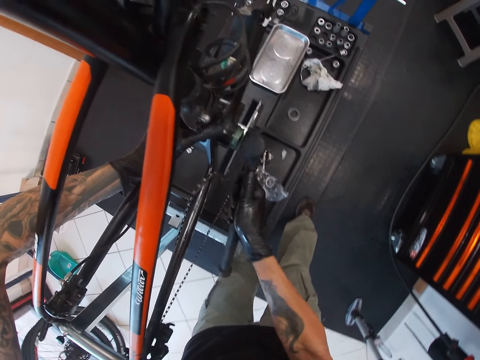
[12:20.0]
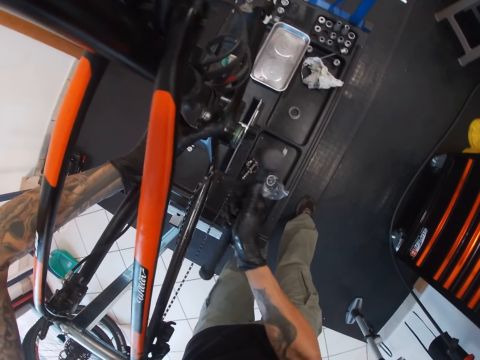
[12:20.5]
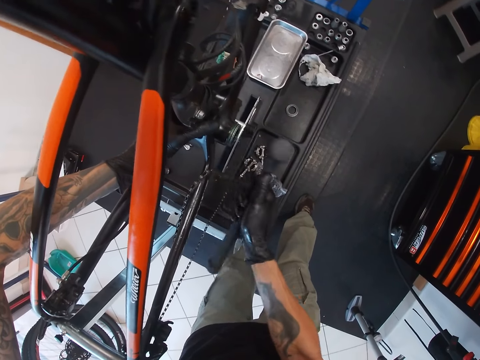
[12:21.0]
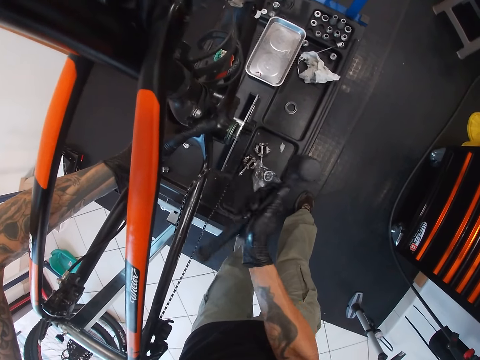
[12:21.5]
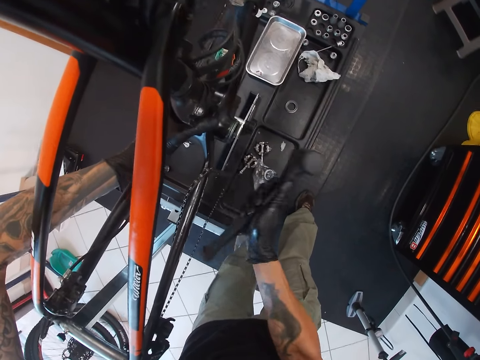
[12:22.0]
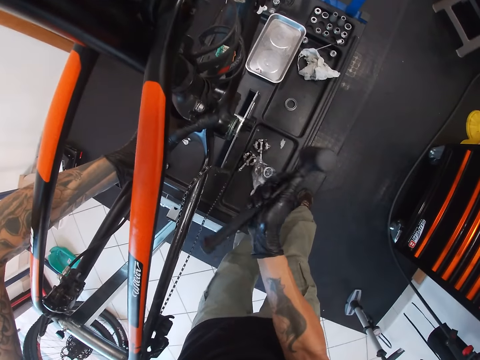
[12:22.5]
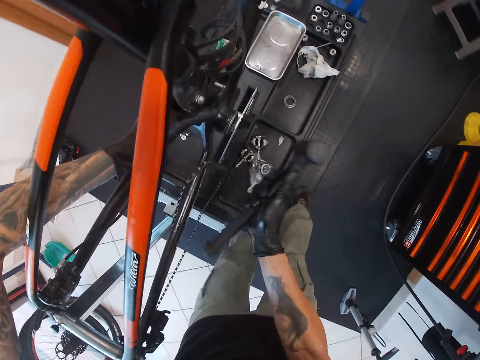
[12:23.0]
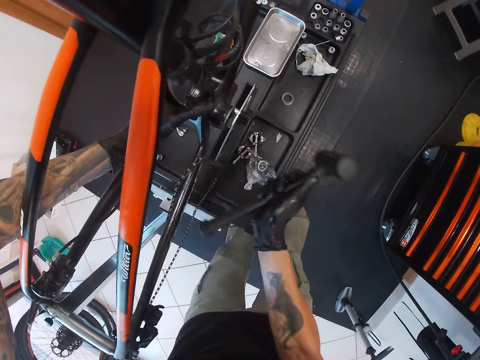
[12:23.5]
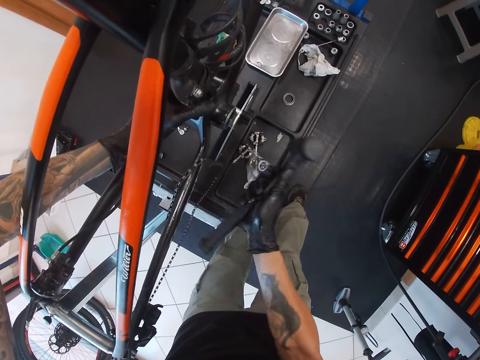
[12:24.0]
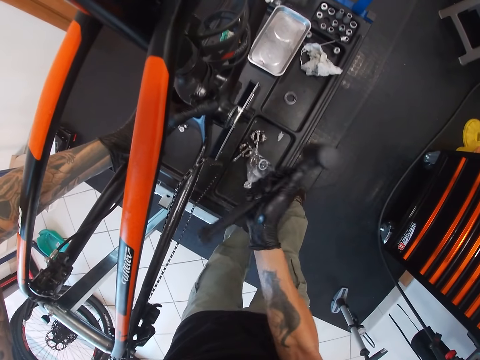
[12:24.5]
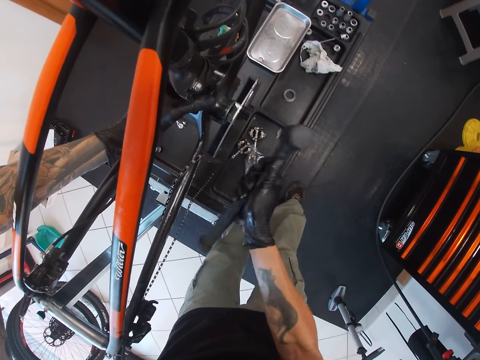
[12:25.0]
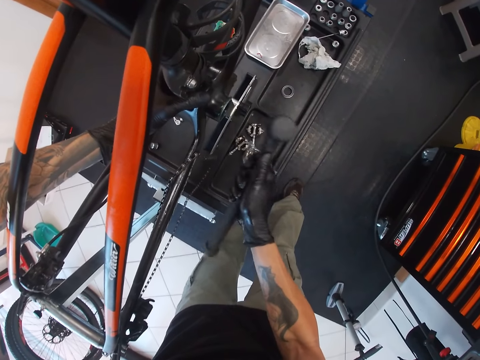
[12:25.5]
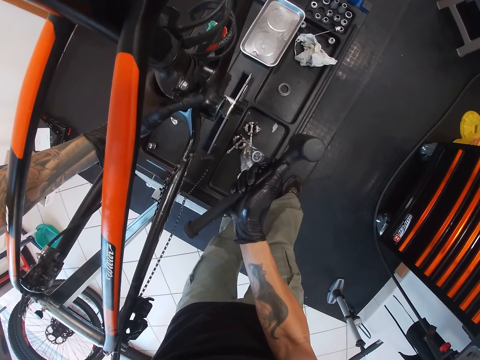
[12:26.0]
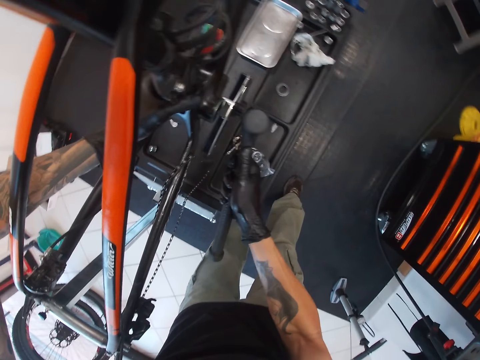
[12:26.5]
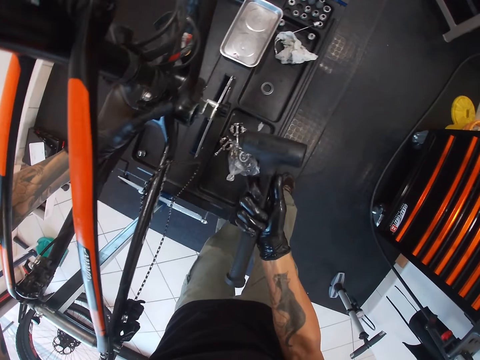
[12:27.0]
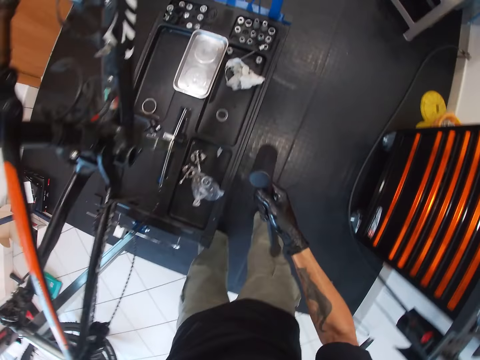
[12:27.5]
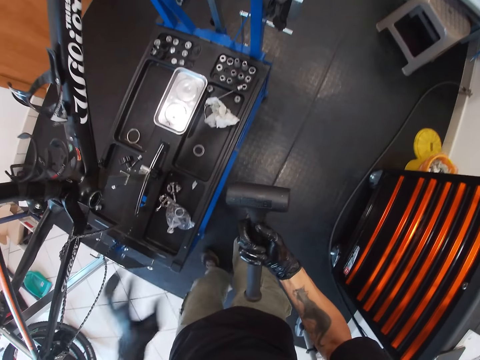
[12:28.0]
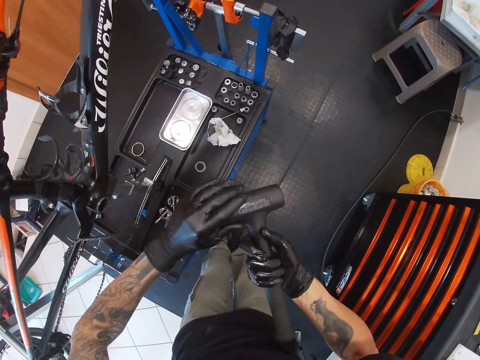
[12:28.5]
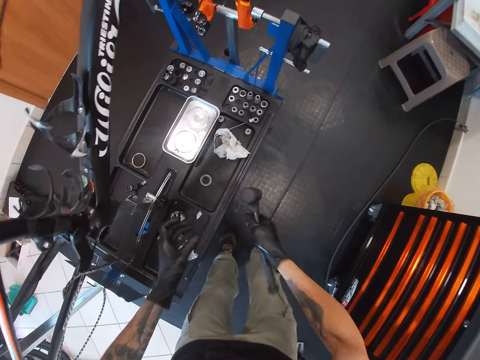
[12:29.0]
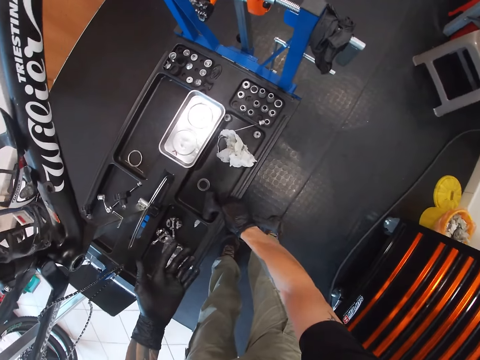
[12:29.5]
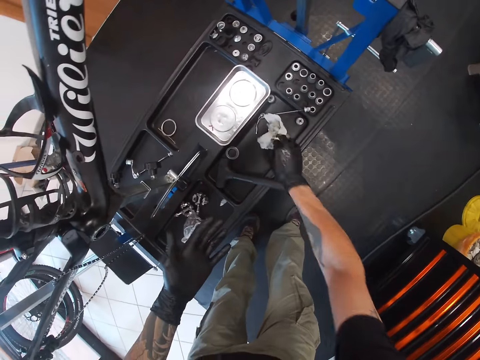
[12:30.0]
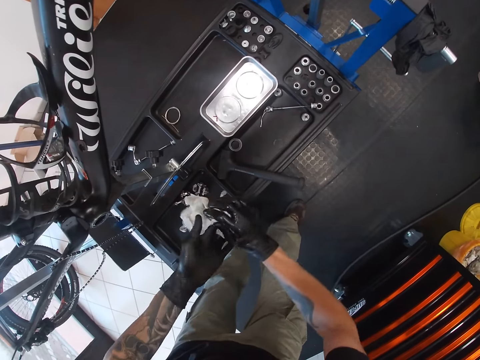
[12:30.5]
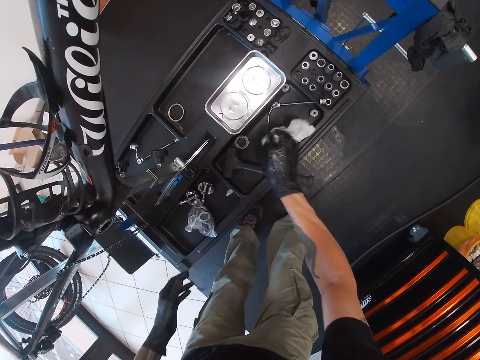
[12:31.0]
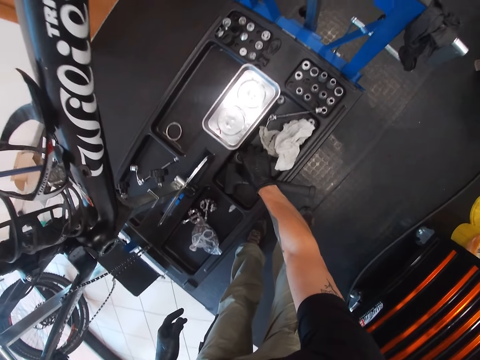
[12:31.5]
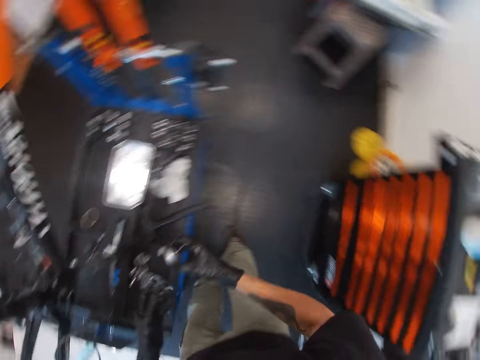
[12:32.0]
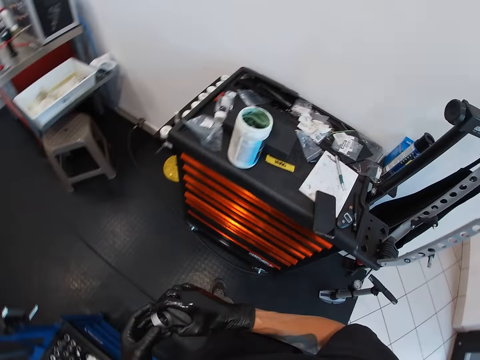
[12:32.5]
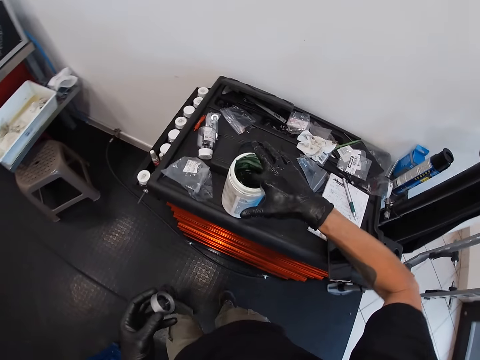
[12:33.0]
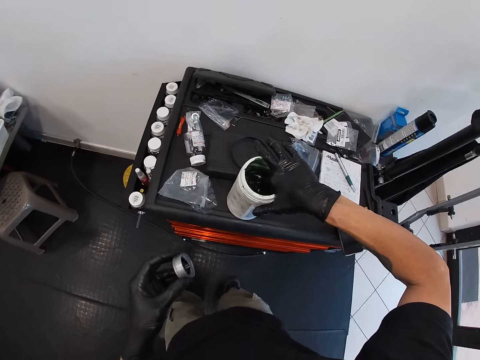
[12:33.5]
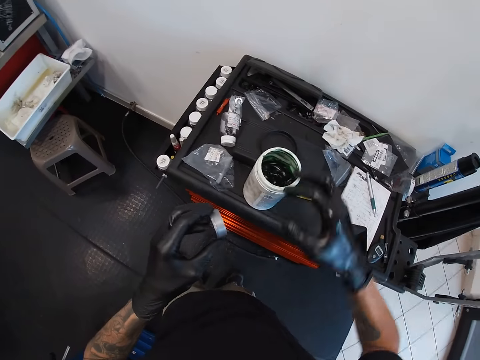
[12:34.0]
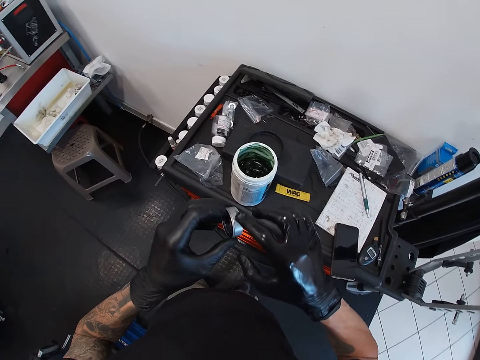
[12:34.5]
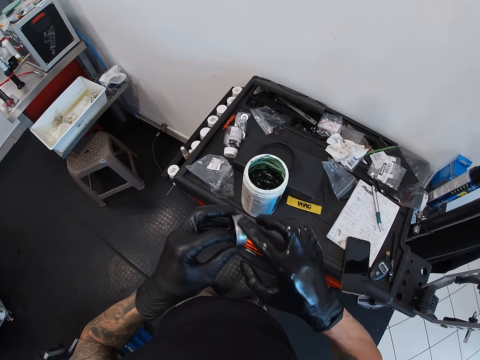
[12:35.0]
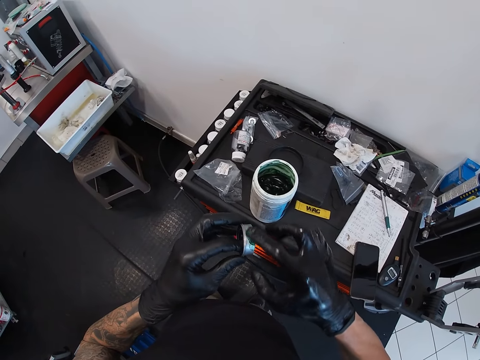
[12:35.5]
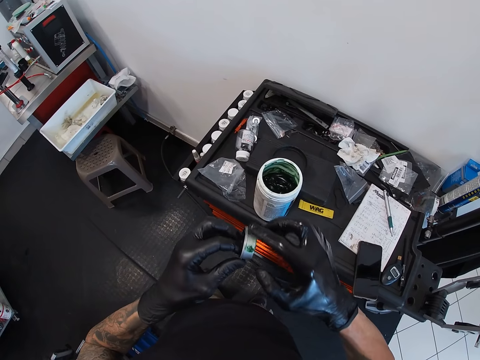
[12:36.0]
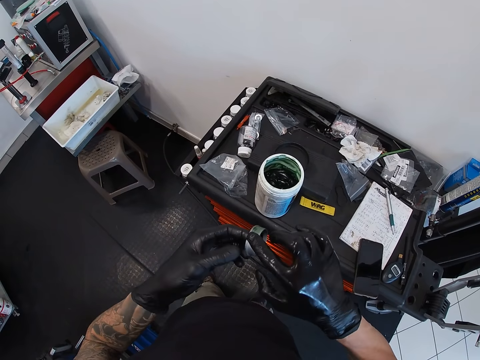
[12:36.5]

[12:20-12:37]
The camera wearer drops the hammer on the workbench with his right hand. He picks the tissue paper from the workbench with his right hand. He cleans both gloved hands with the tissue paper. He drops the tissue paper on the workbench with his right hand. He picks the cylinder cover from the workbench with his right hand. He passes the cylinder cover from his right hand to his left hand. He scoops the grease from the plastic container with his right hand. He applies the grease from the plastic container to the cylinder cover with his right hand.

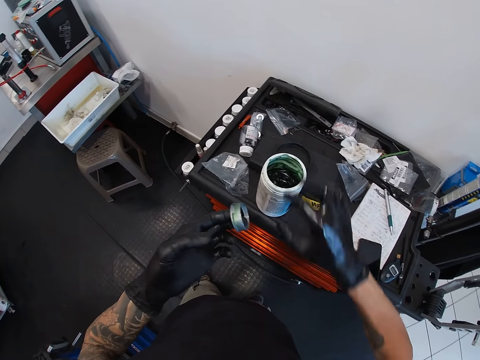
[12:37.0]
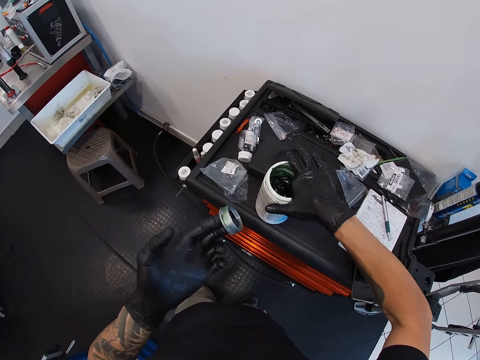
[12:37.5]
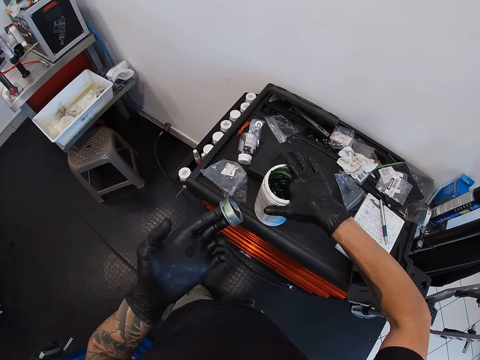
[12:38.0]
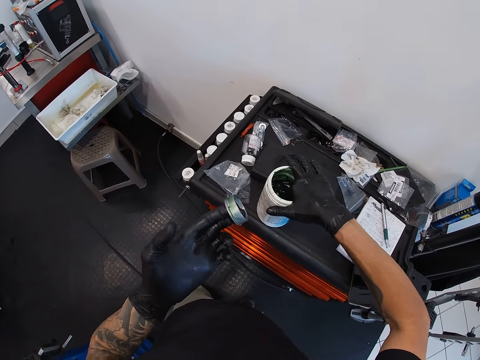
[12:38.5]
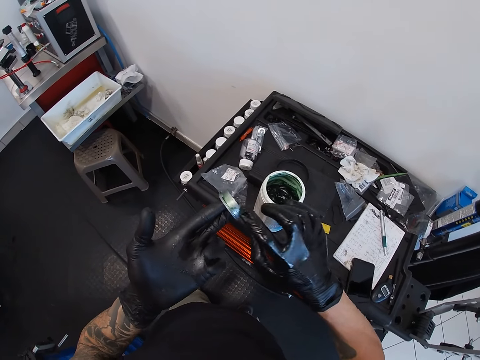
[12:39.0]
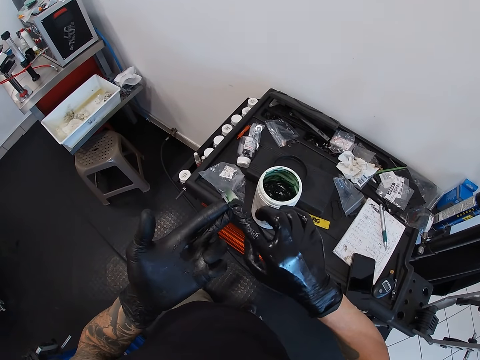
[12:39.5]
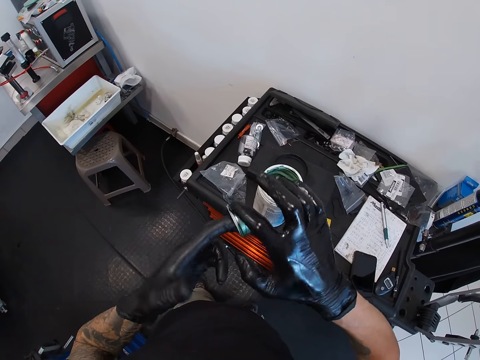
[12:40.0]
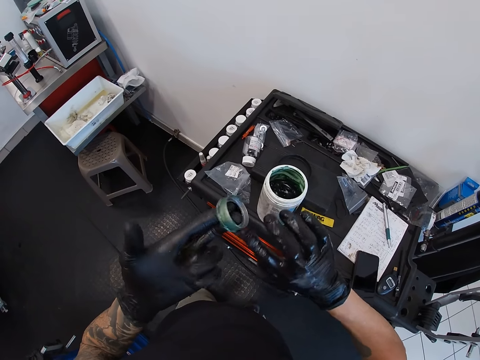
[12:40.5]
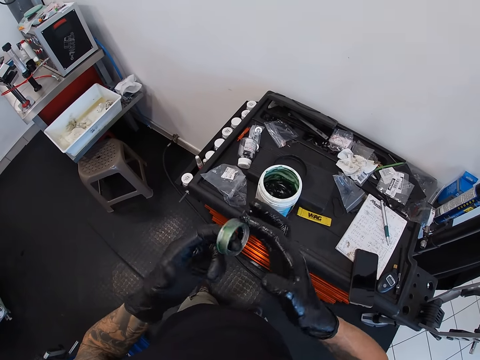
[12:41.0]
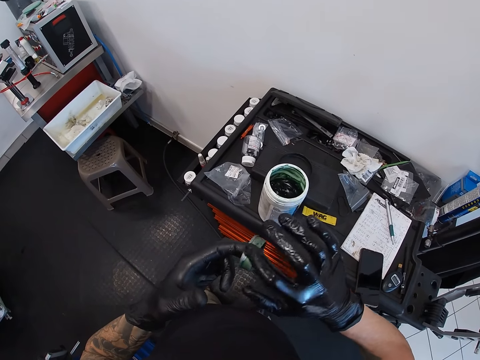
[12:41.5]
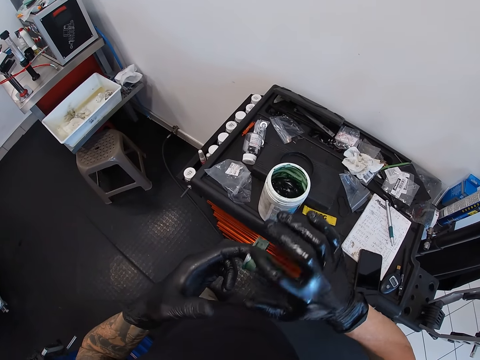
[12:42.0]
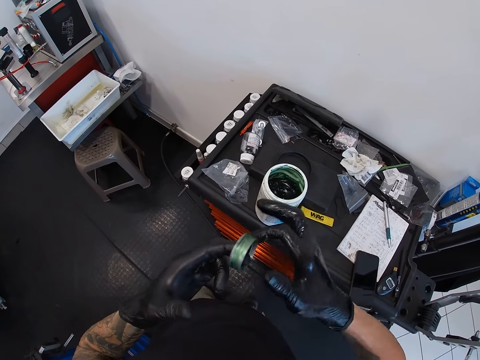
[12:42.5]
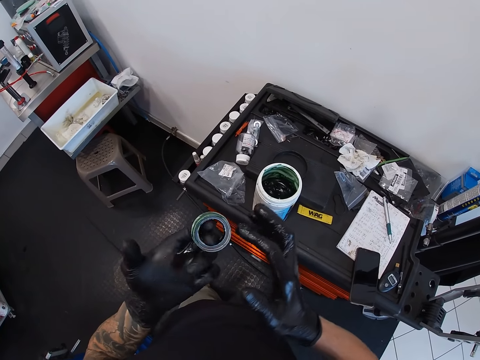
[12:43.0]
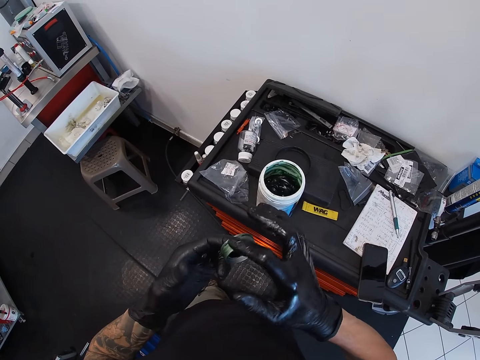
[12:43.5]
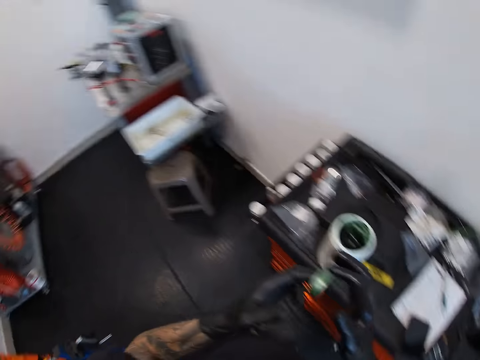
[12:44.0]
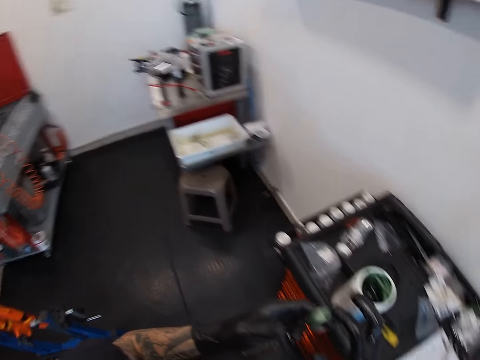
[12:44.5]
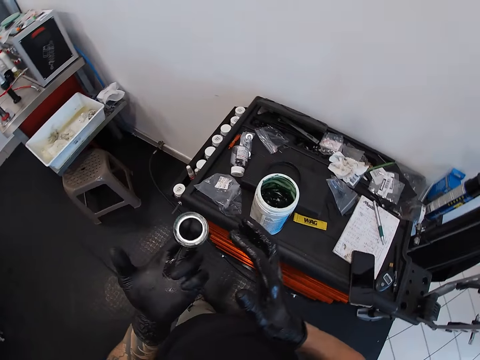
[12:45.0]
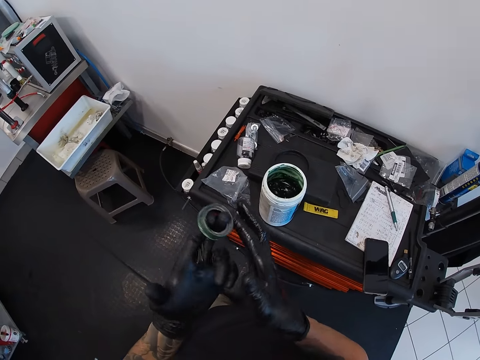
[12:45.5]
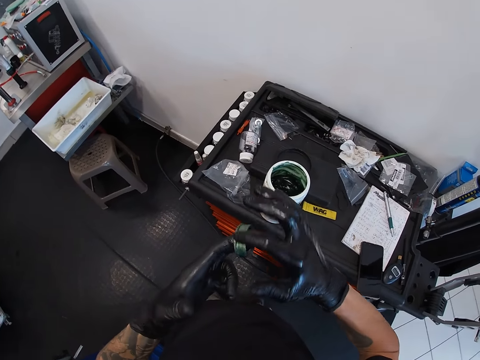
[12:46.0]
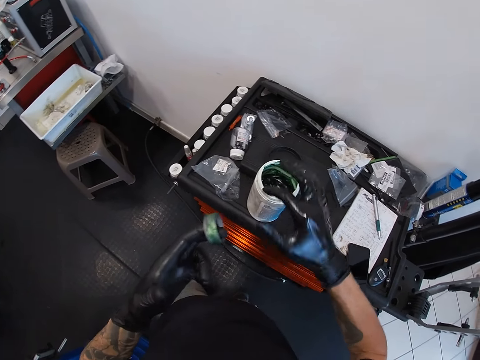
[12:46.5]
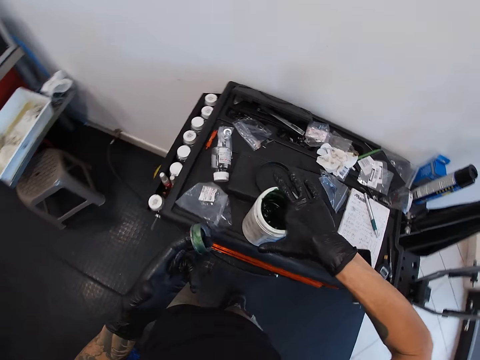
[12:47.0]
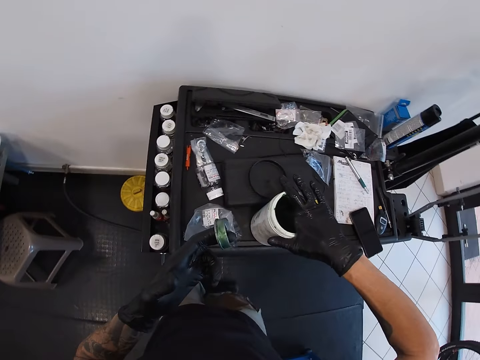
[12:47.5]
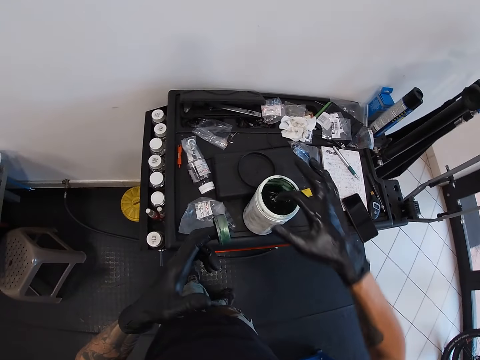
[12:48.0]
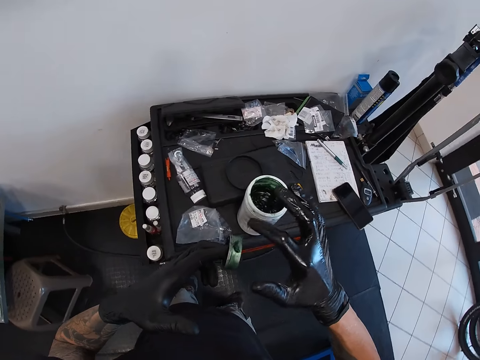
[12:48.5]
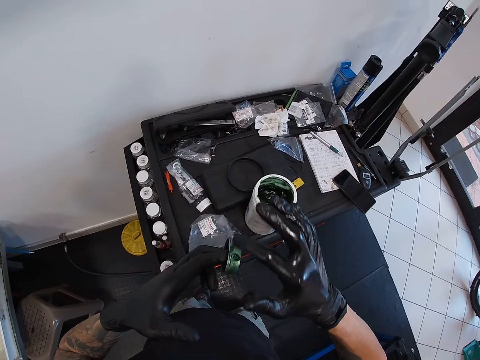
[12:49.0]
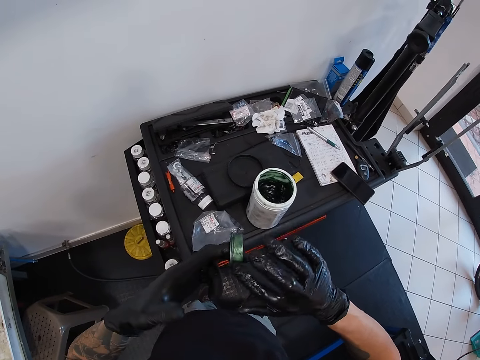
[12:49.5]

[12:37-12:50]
The camera wearer scoops the grease from the plastic container with his right hand. He applies the grease from the plastic container to the cylinder cover with his right hand. He scoops the grease from the plastic container with his right hand. He applies the grease from the plastic container to the cylinder cover with his right hand.
